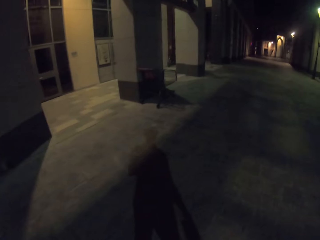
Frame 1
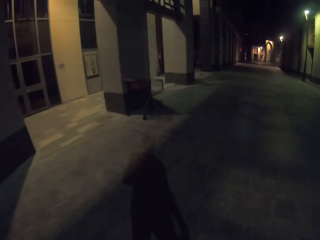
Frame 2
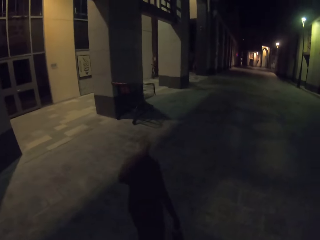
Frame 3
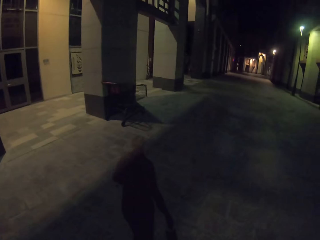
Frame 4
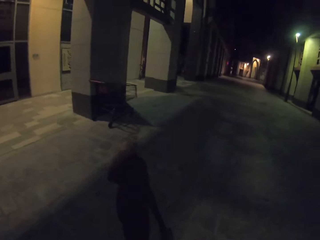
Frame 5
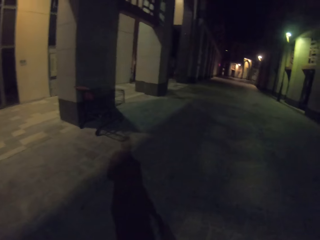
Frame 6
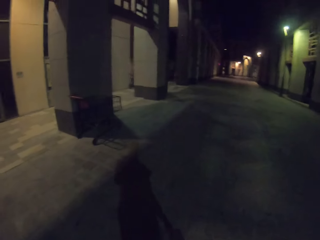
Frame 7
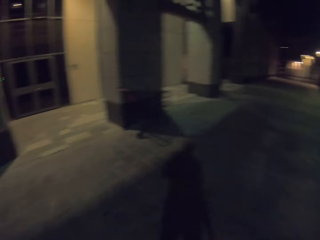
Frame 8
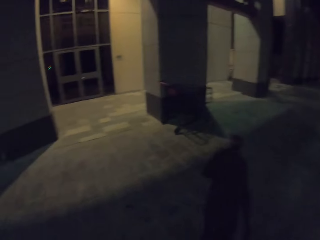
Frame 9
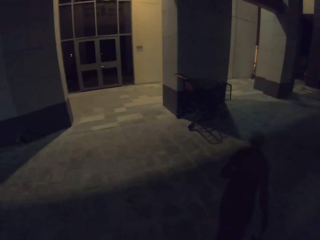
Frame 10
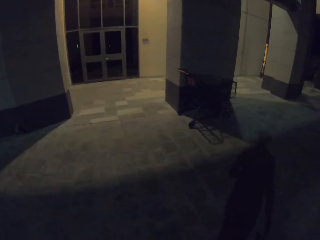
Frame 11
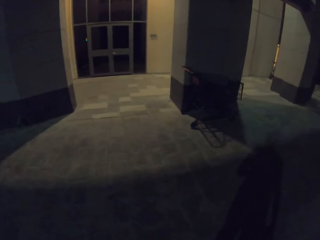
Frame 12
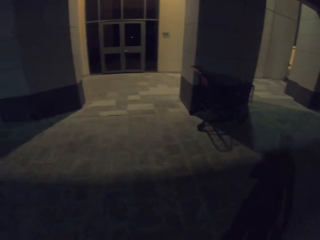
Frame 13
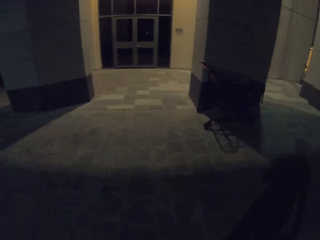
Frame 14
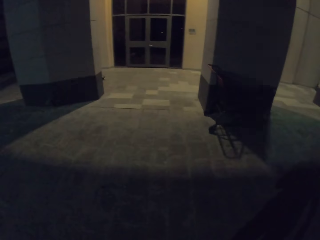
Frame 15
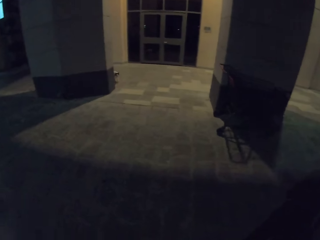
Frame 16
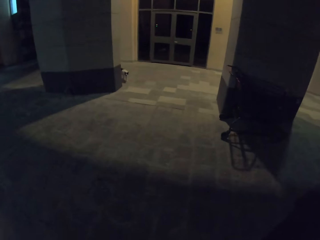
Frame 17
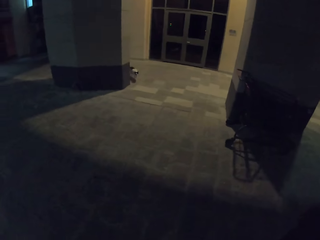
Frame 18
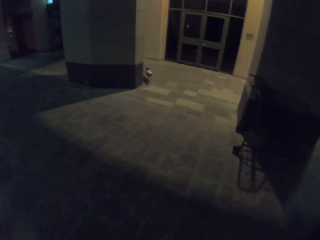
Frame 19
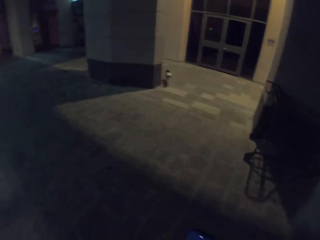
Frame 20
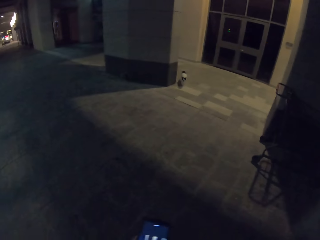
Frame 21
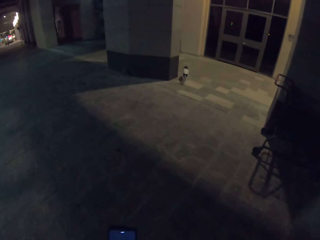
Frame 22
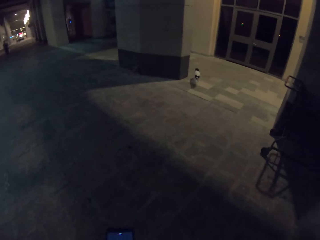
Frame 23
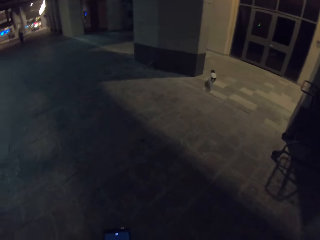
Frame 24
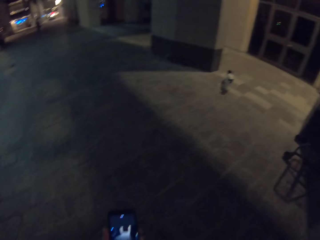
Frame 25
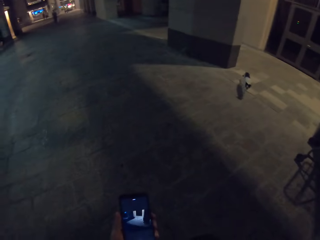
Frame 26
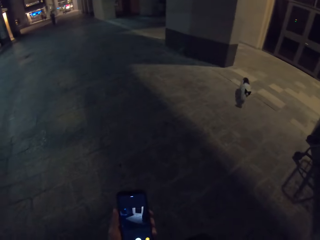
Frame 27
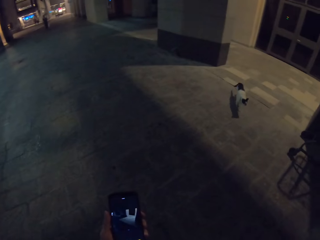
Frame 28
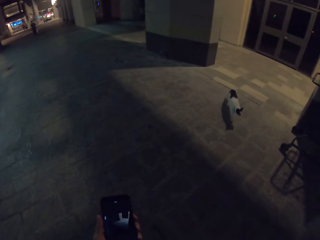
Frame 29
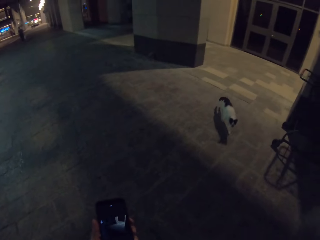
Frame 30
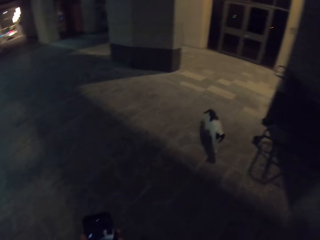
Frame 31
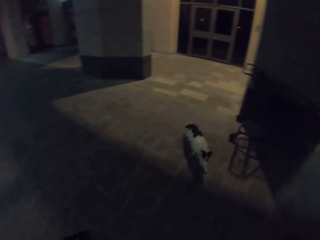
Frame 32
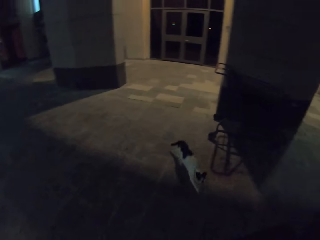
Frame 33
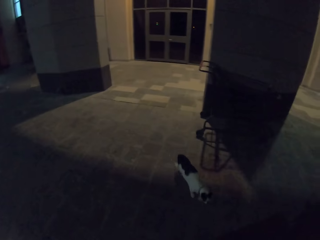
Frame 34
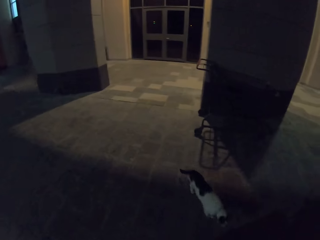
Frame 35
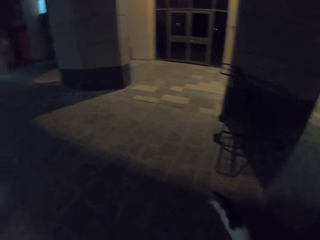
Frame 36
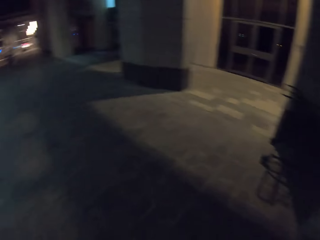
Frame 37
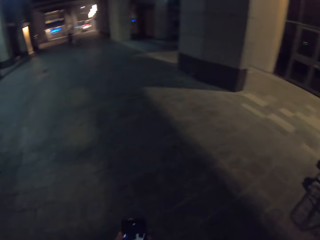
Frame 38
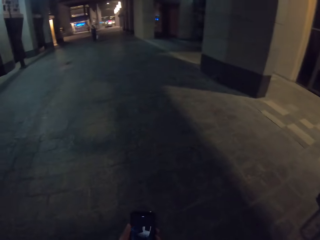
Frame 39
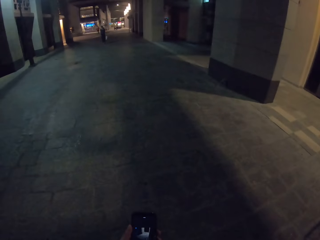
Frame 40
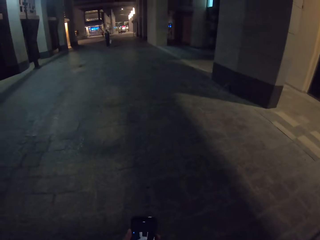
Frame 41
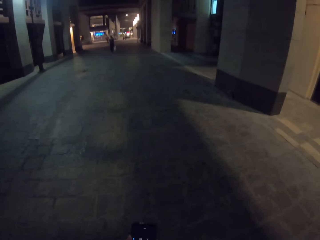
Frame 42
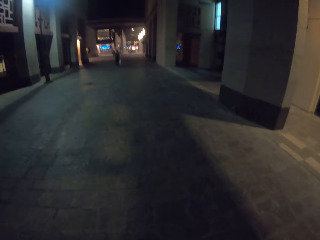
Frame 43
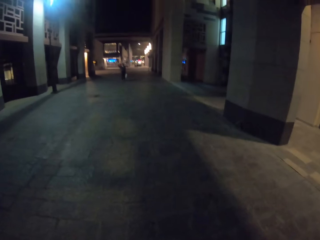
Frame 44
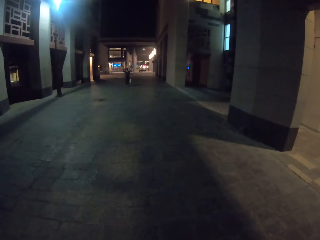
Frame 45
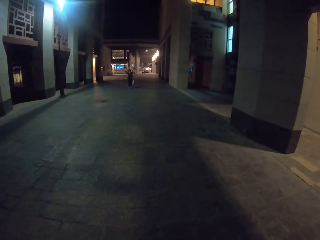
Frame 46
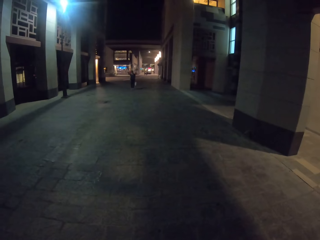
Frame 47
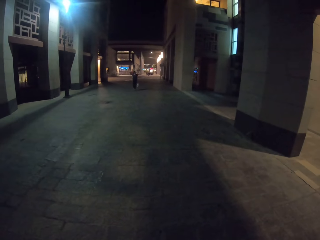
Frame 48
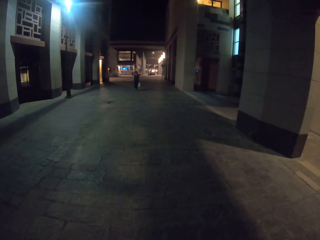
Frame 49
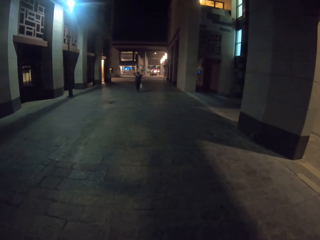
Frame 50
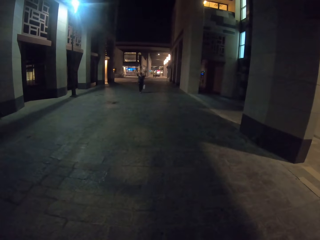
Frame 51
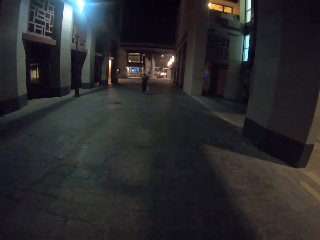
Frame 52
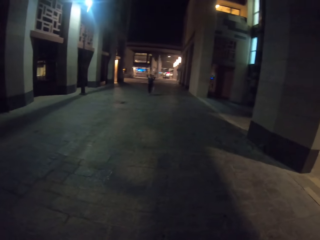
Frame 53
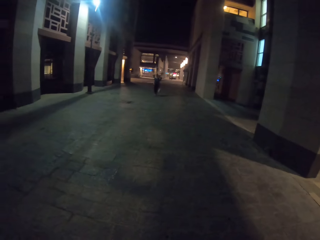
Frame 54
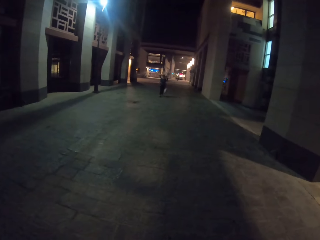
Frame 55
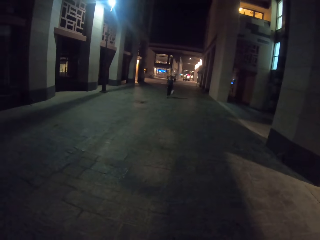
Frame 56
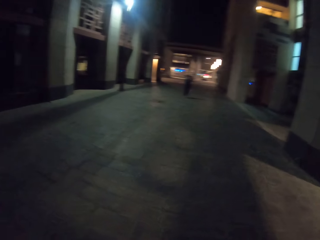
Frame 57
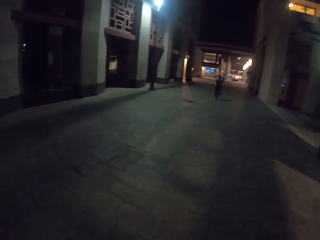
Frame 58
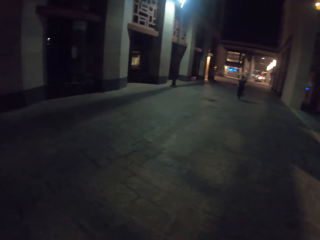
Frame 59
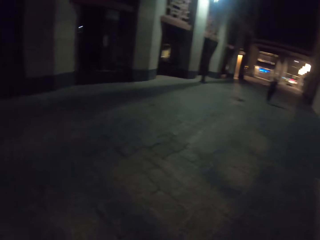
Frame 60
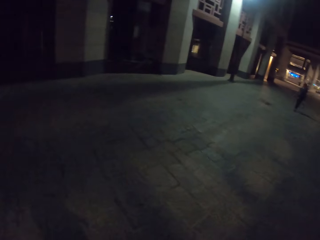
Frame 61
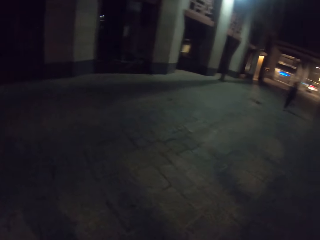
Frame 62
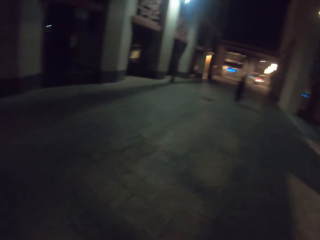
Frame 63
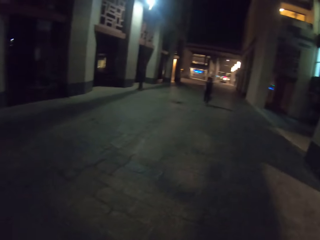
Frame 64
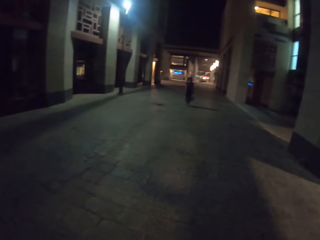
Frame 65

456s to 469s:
A lady walks on the street.

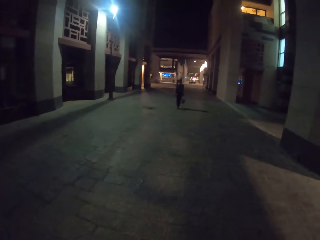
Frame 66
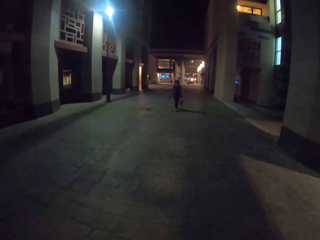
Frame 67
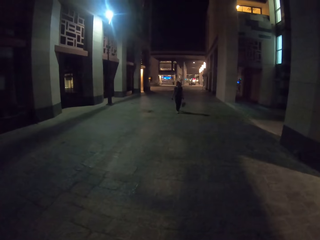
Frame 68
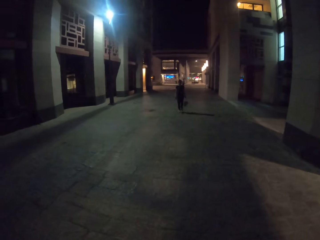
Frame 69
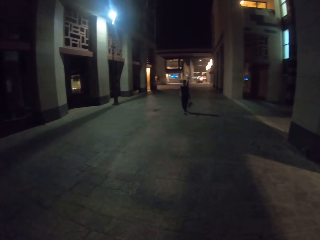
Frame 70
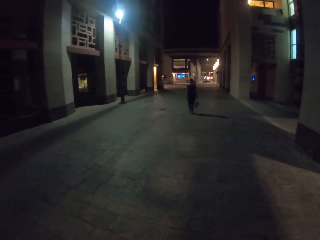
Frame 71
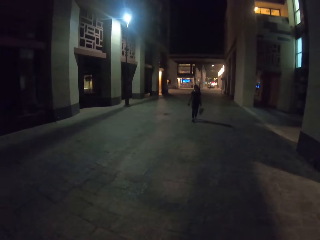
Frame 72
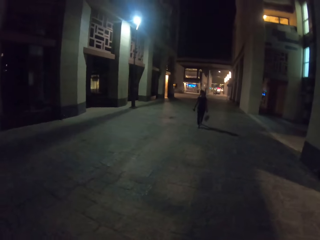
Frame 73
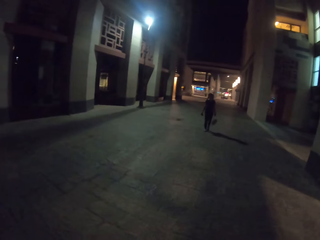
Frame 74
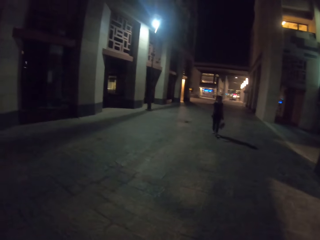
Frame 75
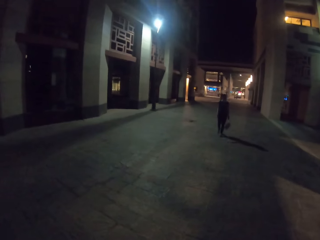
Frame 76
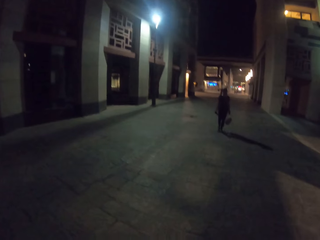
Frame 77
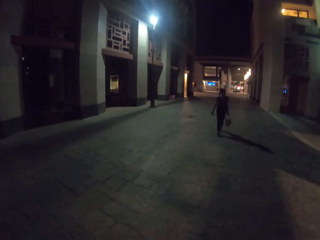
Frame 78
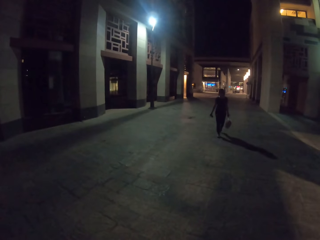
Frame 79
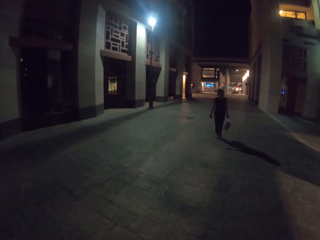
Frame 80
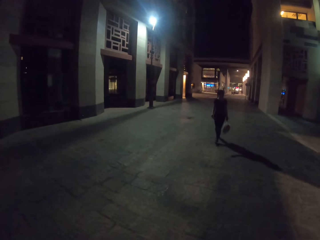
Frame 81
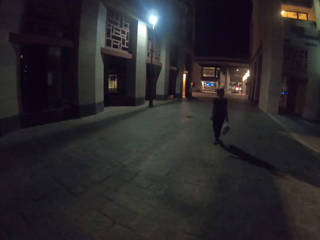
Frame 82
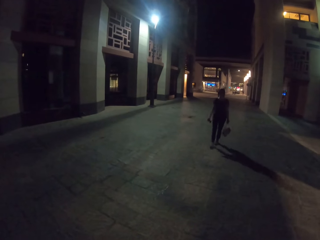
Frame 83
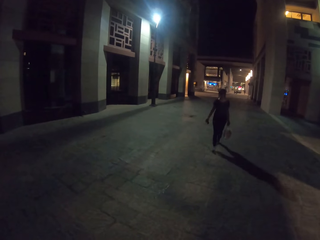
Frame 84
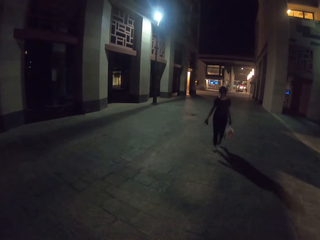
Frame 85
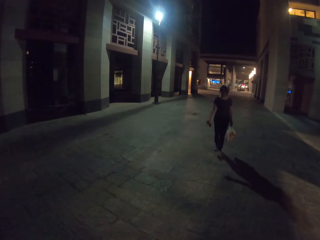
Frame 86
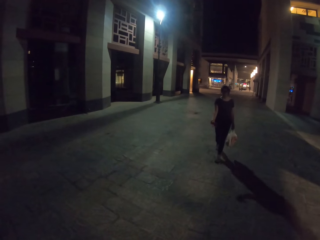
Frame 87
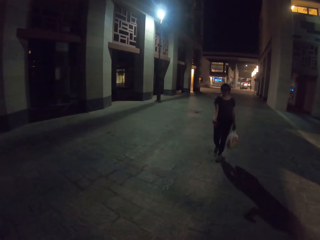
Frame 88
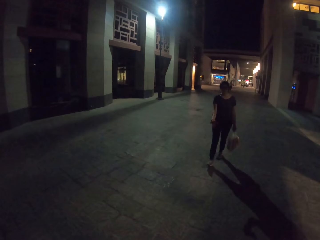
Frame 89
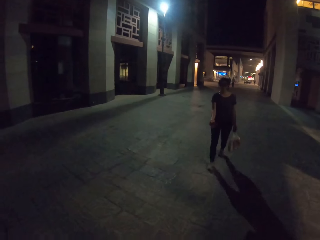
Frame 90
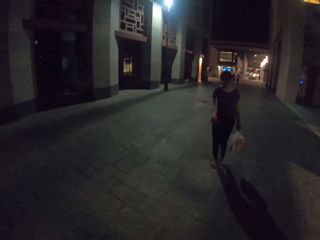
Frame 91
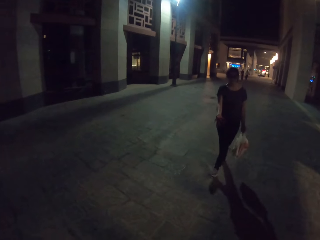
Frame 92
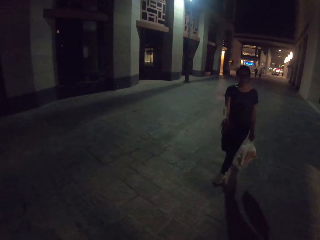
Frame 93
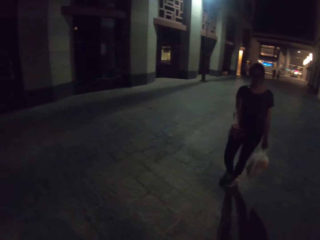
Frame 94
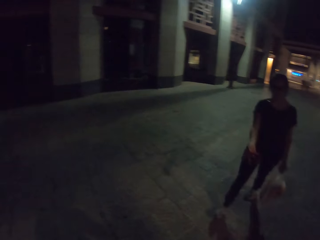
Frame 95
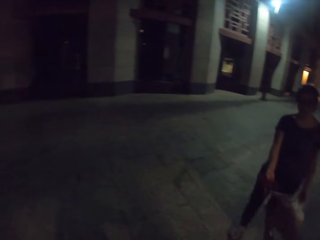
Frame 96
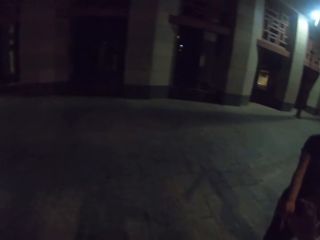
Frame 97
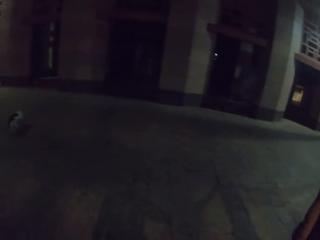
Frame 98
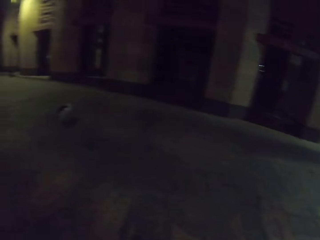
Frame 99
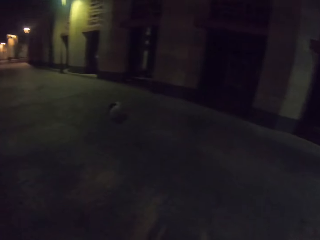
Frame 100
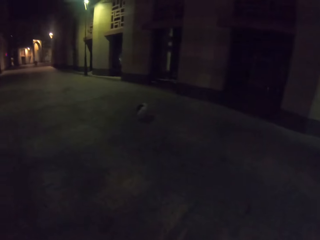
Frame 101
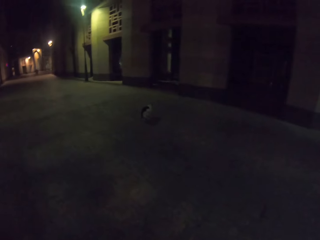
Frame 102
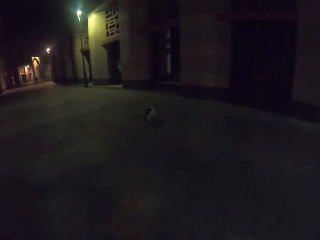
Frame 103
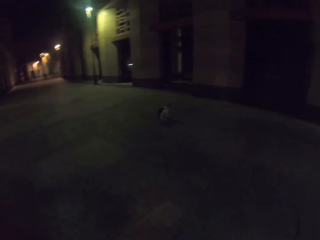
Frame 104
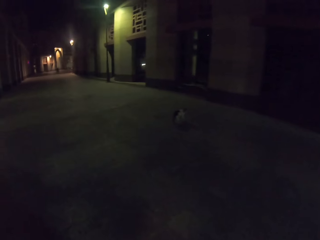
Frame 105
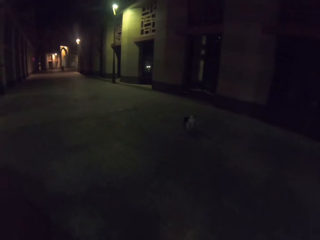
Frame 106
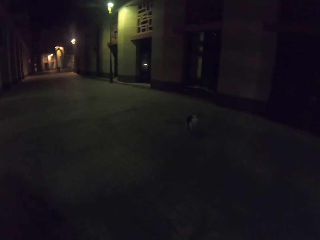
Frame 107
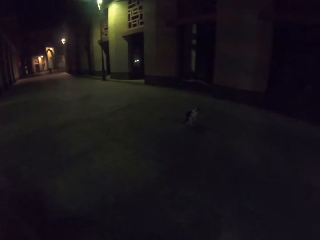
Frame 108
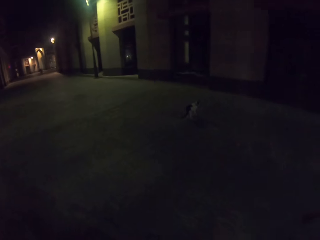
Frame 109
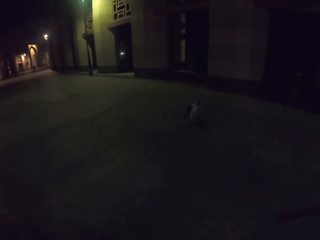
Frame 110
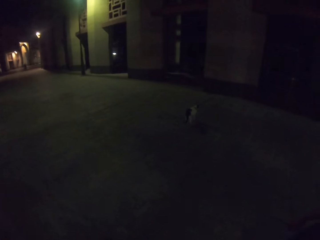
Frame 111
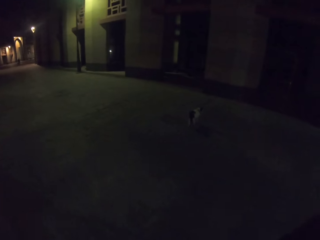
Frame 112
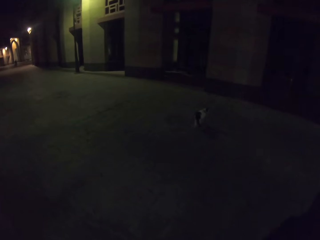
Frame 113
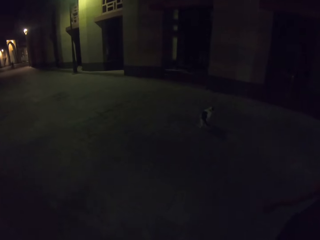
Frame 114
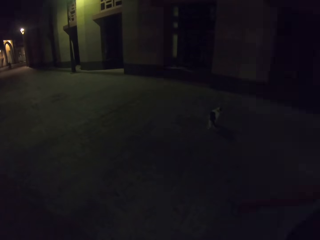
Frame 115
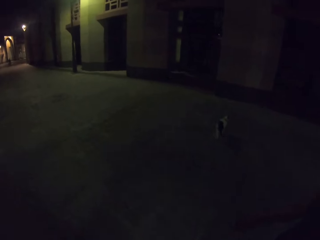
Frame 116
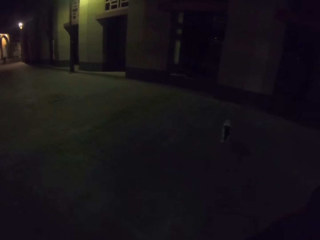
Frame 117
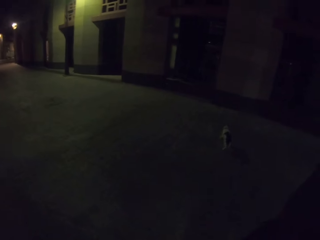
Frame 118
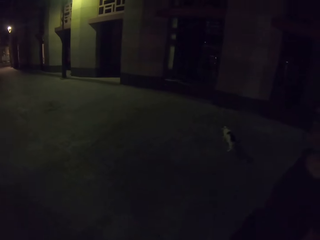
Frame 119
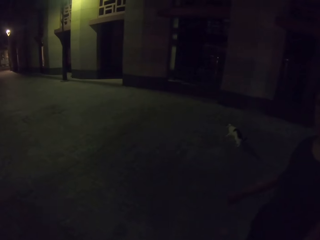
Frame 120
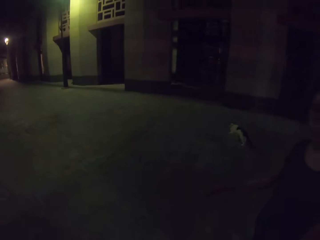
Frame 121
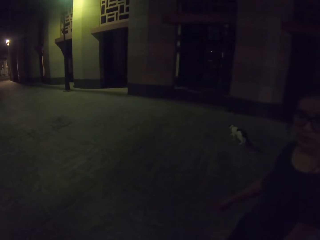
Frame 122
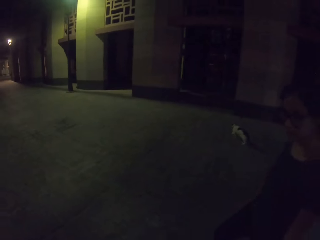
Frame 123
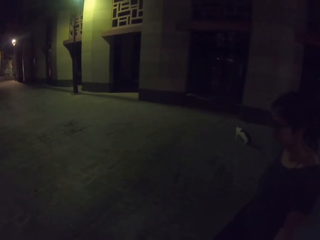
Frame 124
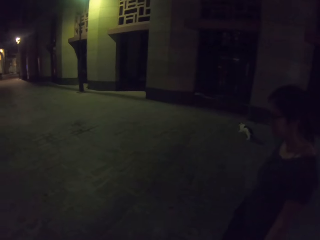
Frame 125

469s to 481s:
A lady passes something to the camera wearer. The camera wearer walks on the street. They hold the phone.
